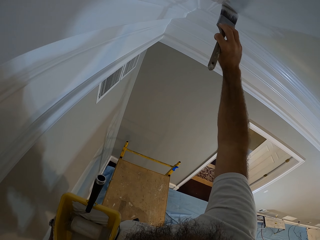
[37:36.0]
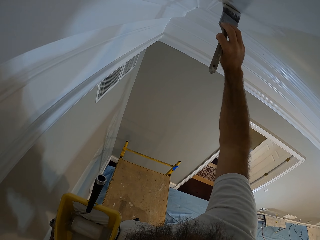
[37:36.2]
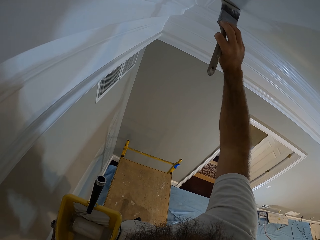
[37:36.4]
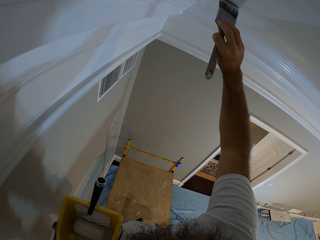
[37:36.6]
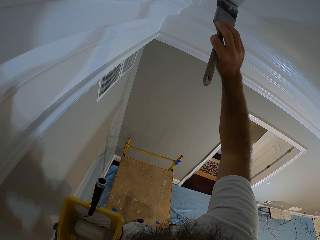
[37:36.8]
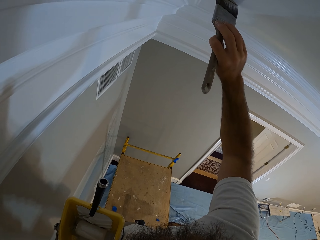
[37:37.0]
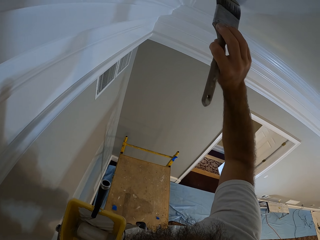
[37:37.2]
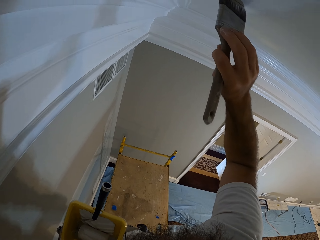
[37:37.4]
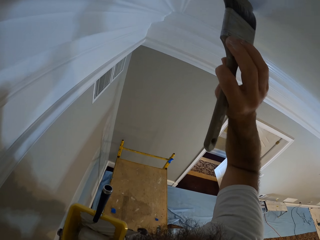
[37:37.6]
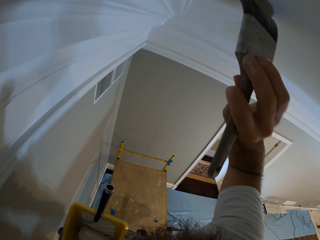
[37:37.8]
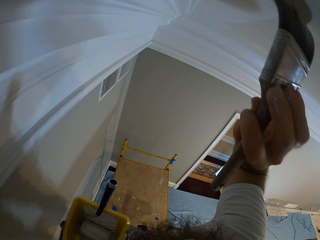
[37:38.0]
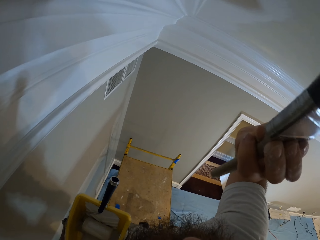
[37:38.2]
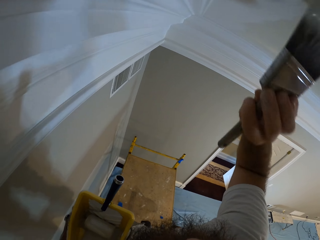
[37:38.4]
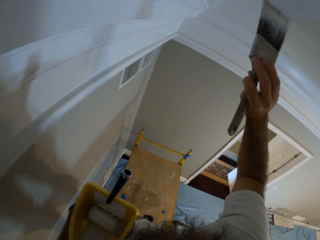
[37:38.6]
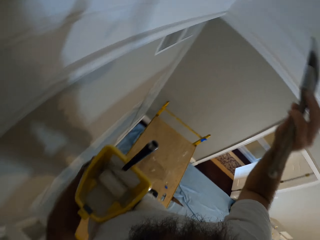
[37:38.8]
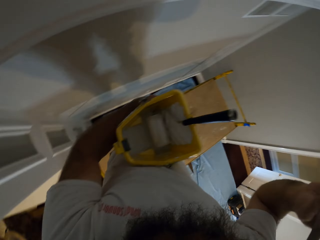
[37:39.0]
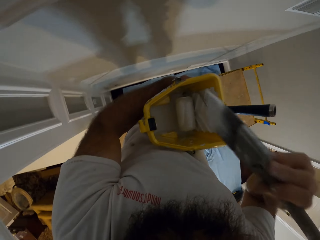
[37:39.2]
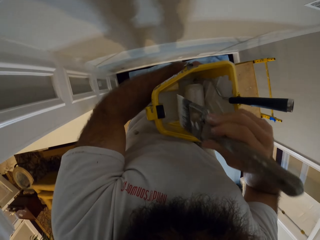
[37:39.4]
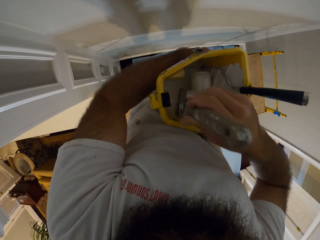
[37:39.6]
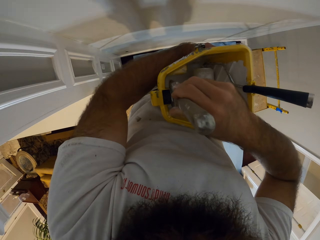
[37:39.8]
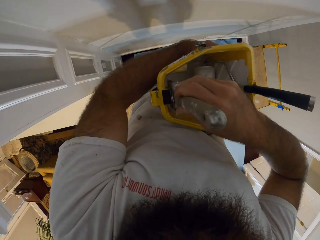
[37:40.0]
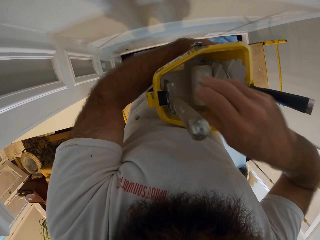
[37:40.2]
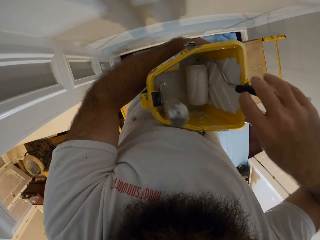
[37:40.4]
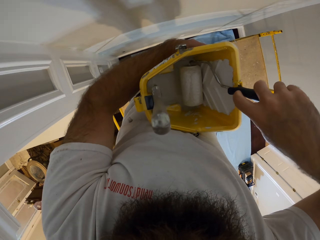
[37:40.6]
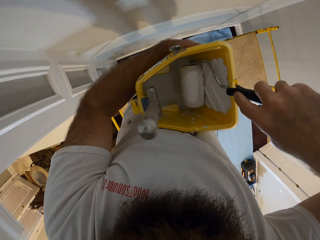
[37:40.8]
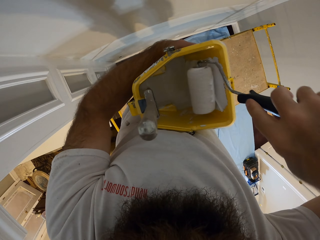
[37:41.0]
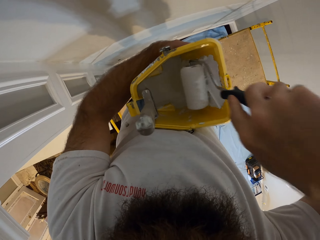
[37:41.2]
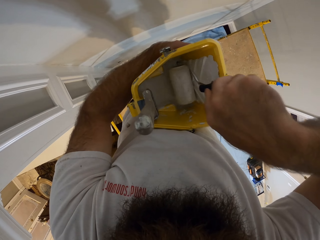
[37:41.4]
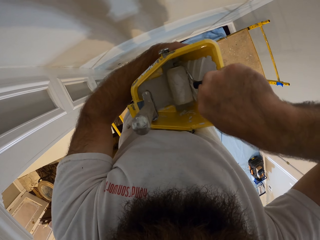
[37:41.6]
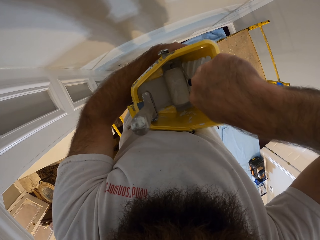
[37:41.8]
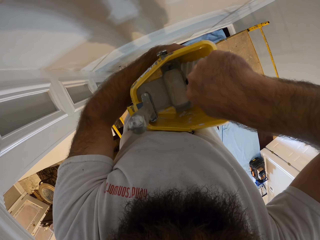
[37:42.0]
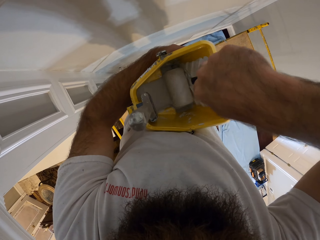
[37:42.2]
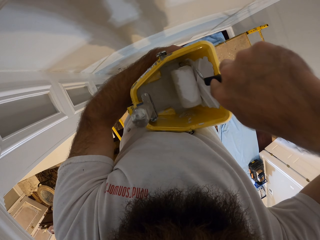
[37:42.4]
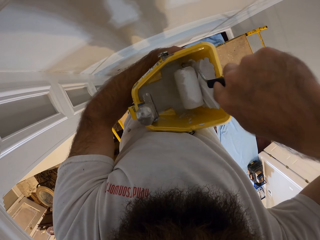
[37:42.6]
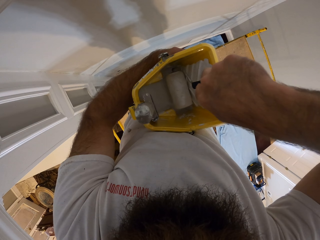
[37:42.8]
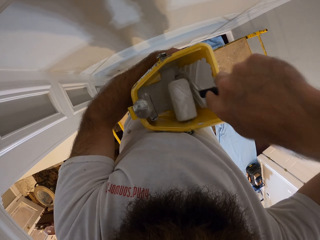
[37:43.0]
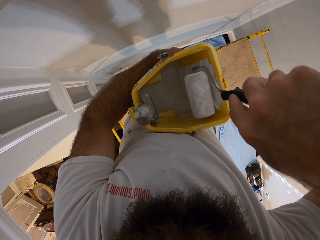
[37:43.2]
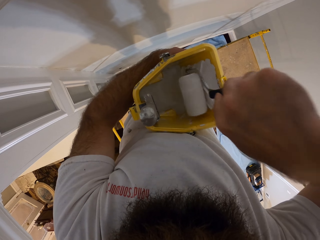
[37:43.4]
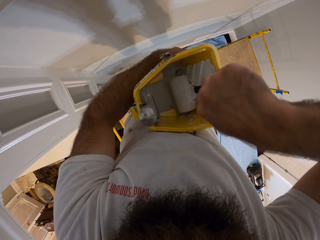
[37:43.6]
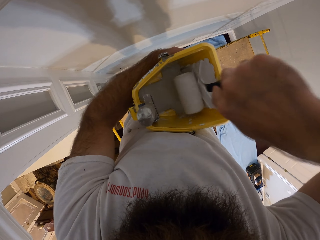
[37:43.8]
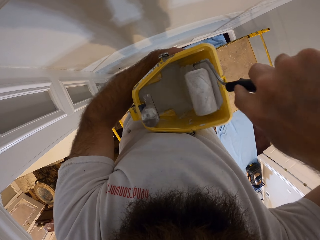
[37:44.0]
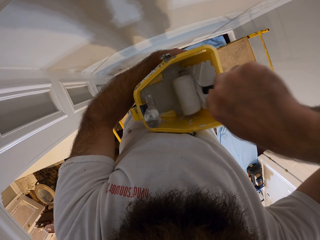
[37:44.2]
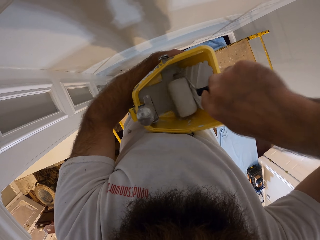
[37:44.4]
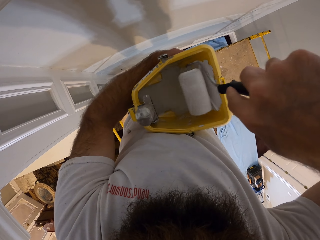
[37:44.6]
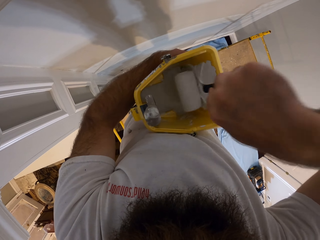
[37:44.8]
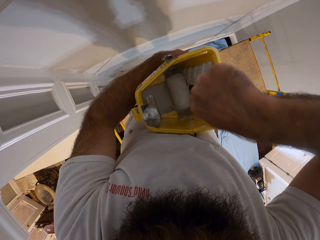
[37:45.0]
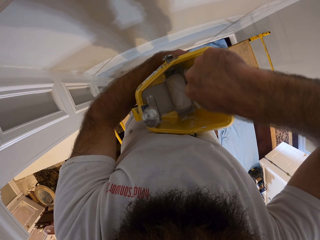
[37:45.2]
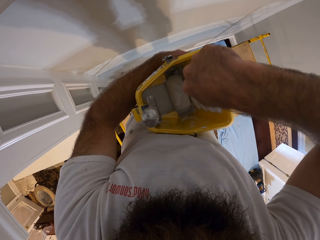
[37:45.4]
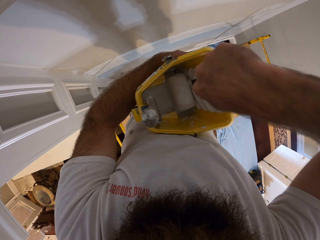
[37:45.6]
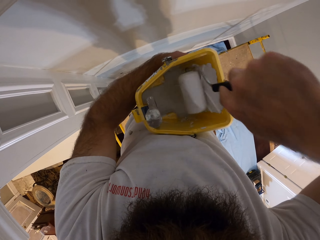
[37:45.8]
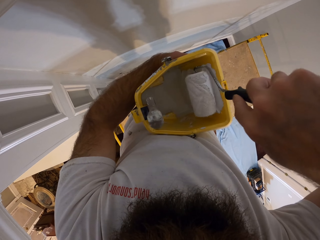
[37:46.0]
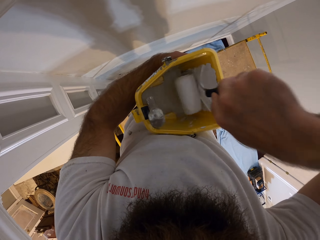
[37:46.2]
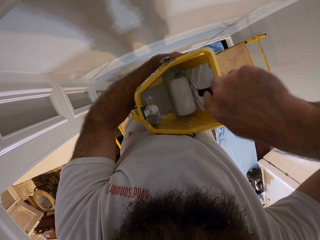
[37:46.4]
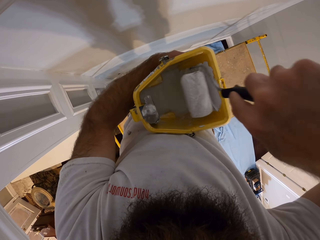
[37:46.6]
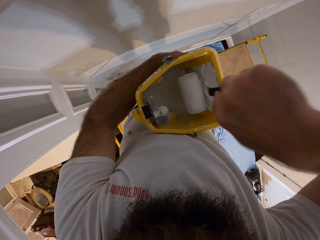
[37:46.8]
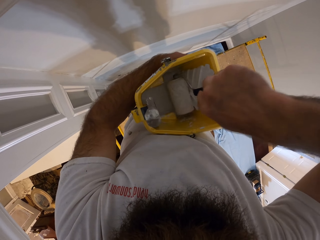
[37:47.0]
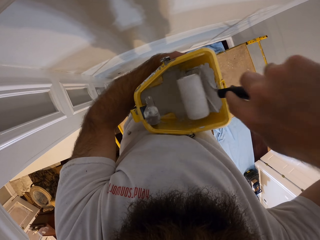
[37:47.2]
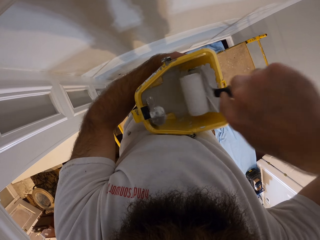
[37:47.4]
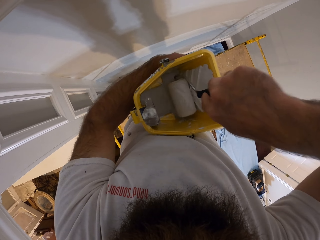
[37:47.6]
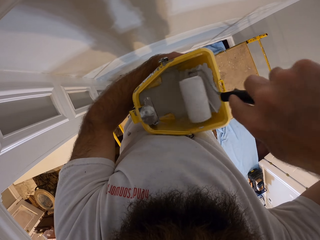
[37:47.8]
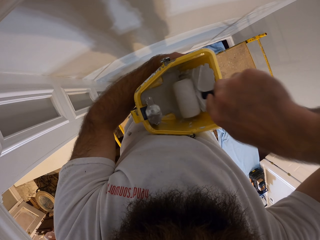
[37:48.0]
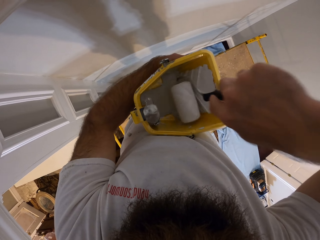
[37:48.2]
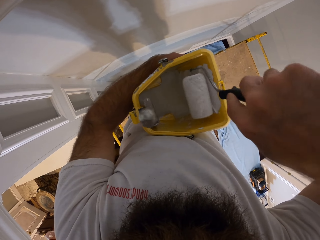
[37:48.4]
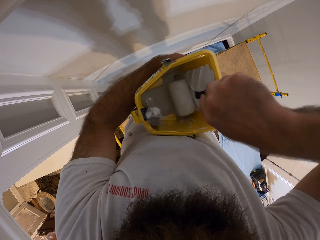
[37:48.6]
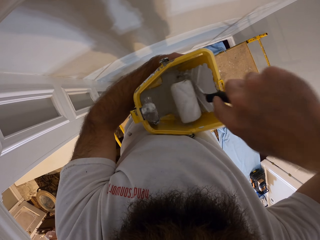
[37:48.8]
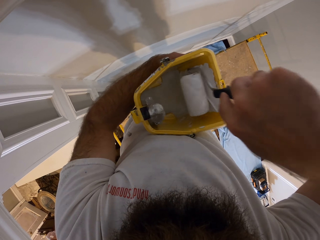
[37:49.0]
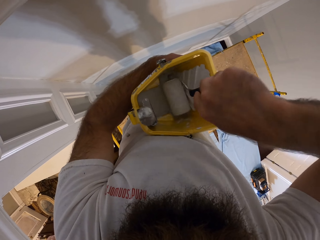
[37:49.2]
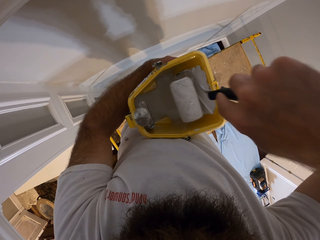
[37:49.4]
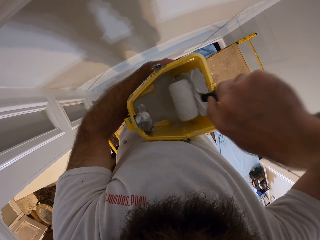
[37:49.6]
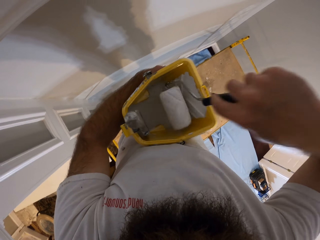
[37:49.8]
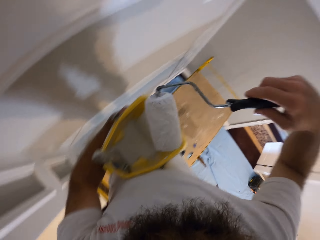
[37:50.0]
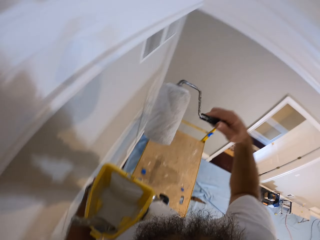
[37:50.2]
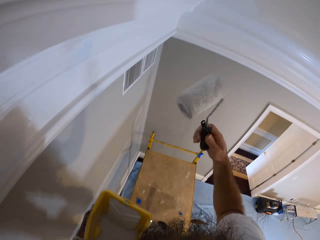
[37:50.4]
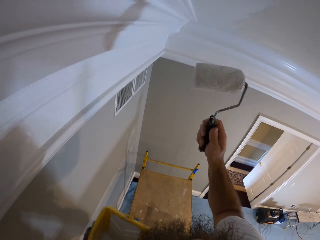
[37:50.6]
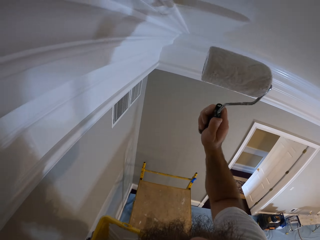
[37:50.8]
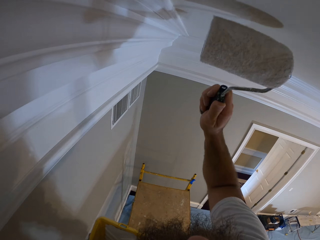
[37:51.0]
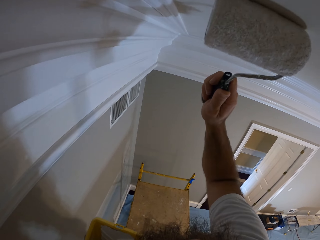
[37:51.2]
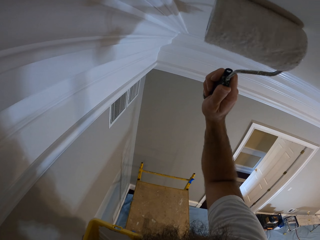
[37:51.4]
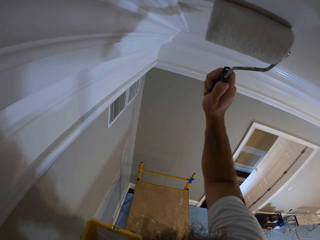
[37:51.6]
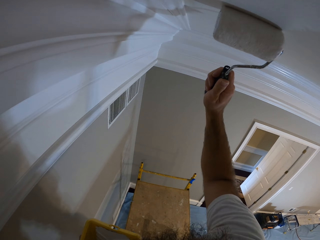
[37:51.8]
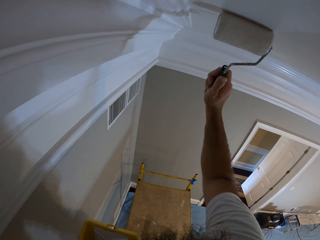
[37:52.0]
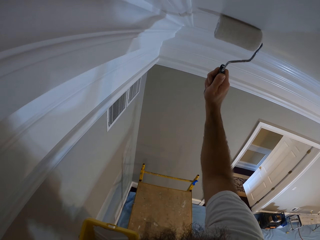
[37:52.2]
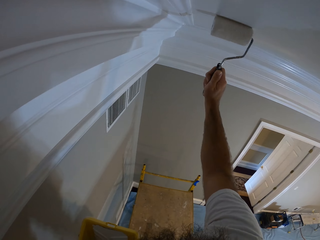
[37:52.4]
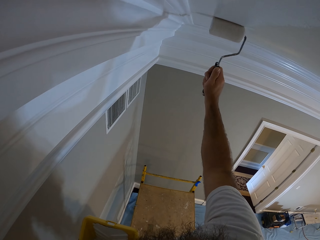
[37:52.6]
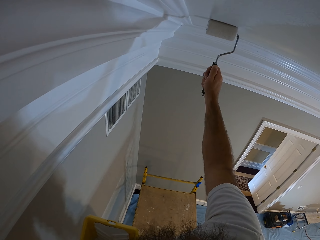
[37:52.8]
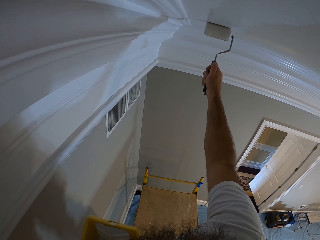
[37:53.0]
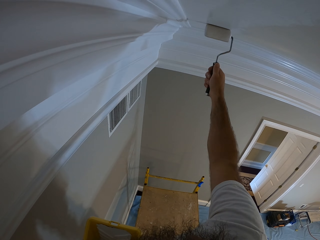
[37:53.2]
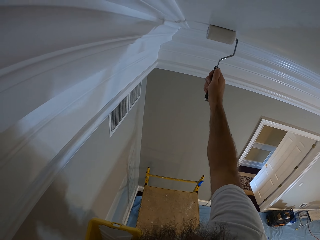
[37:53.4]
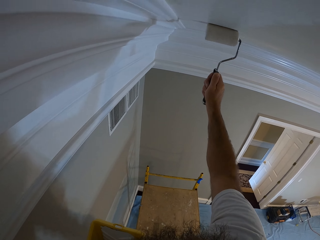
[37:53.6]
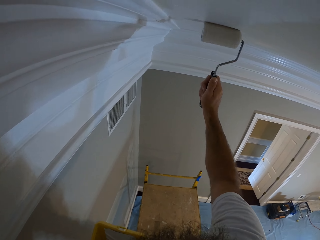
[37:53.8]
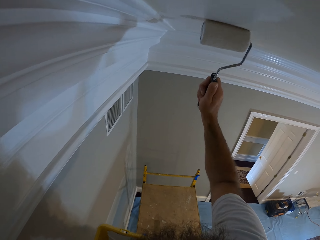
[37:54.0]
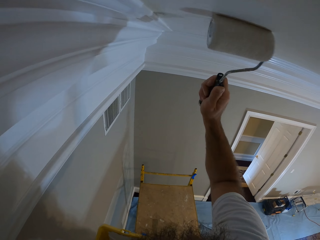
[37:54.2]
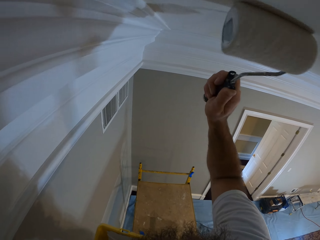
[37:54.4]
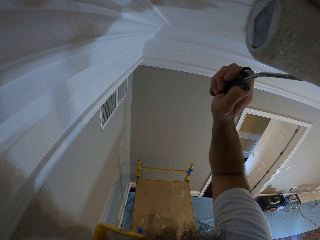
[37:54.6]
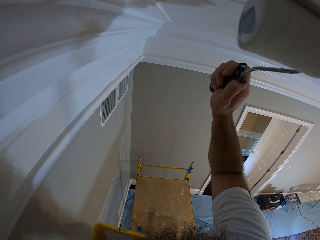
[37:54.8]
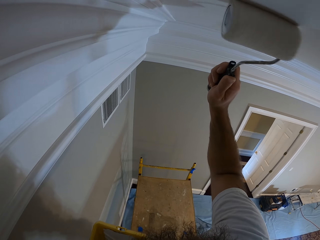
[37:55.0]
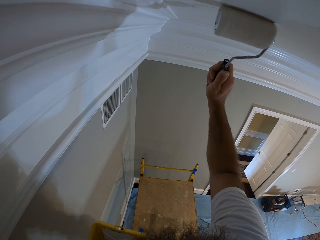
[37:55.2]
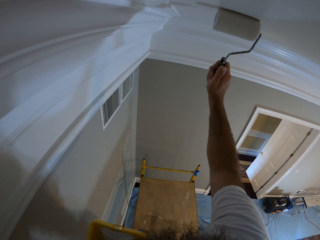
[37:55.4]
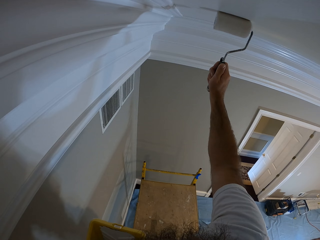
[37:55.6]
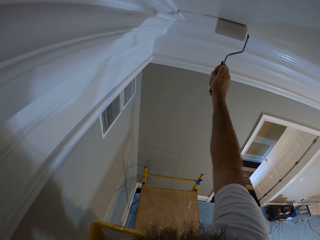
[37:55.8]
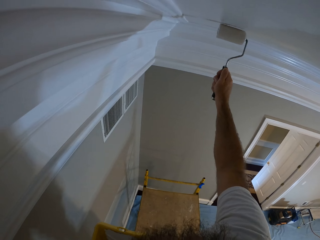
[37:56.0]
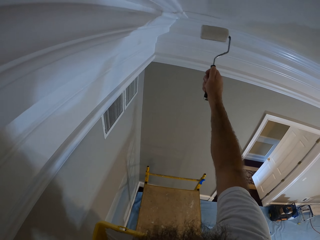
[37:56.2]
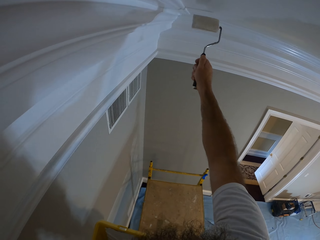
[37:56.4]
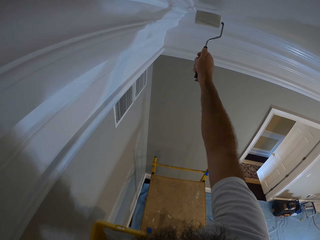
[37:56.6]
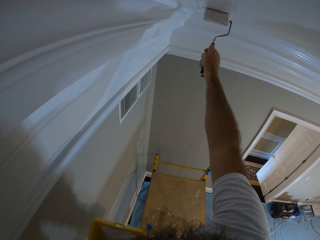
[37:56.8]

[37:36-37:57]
The camera wearer places the paint brush in his right hand into the paint bucket in his left hand. He rolls the paint roller inside the paint bucket in his left hand with his right hand. He holds the roller. He paints the ceiling with the paint roller in his right hand.
